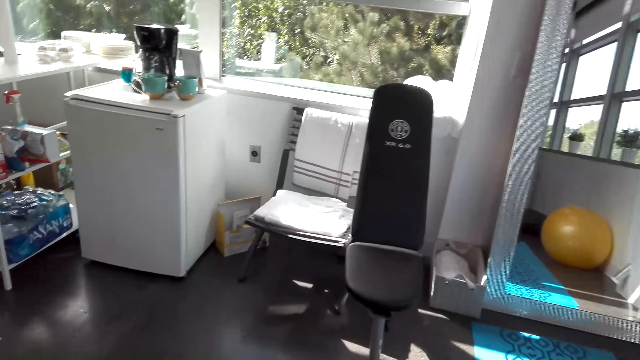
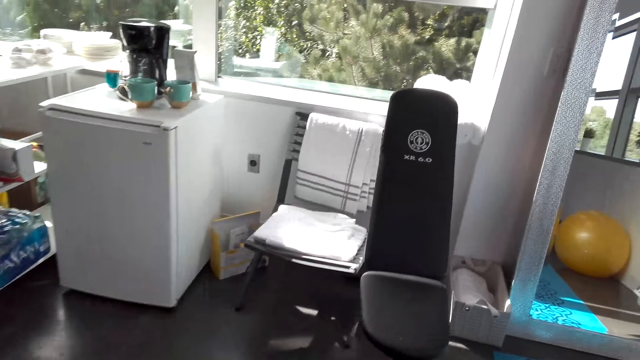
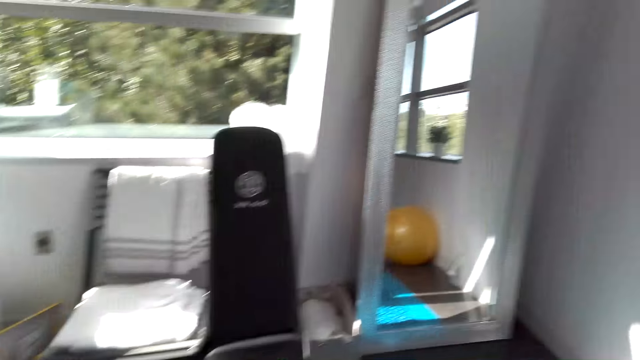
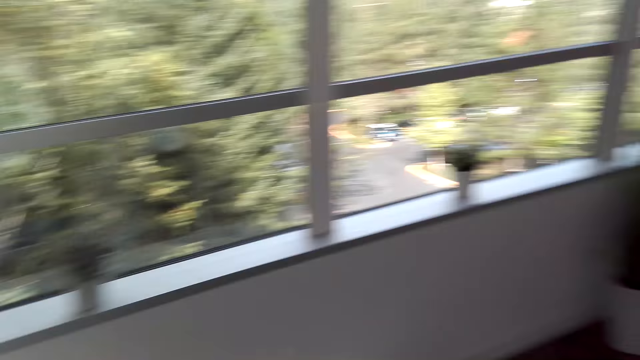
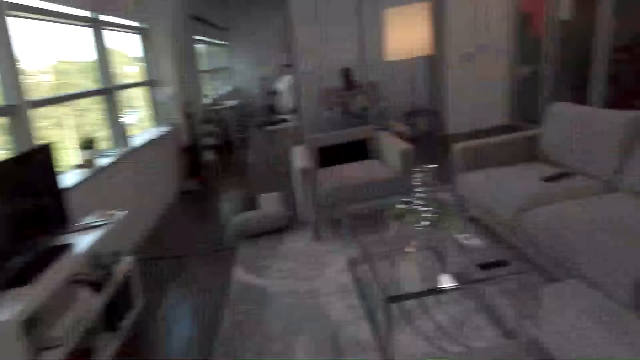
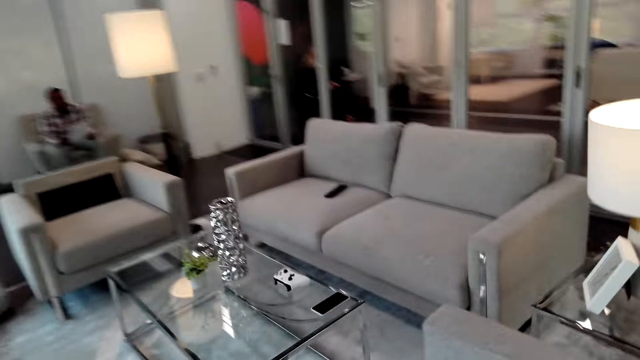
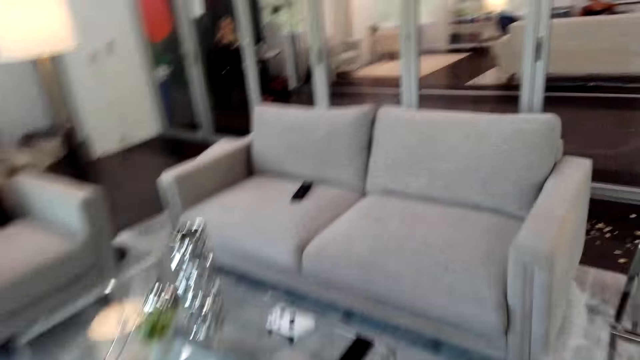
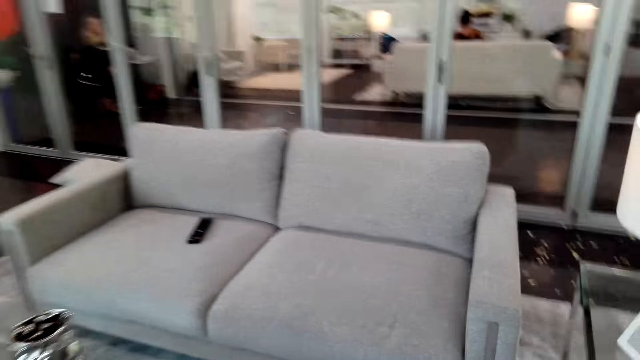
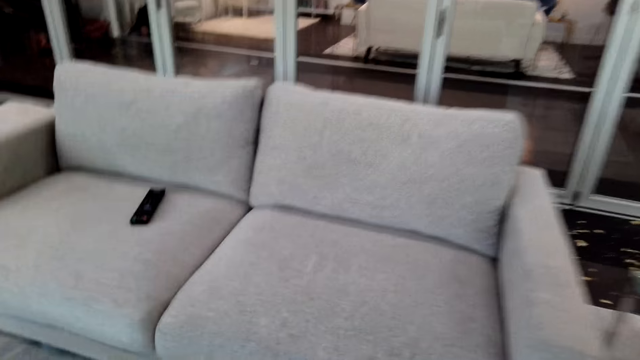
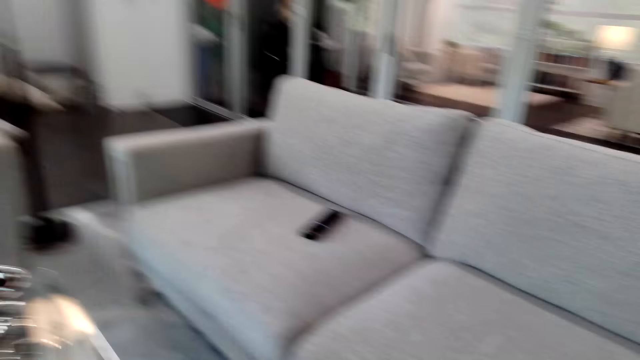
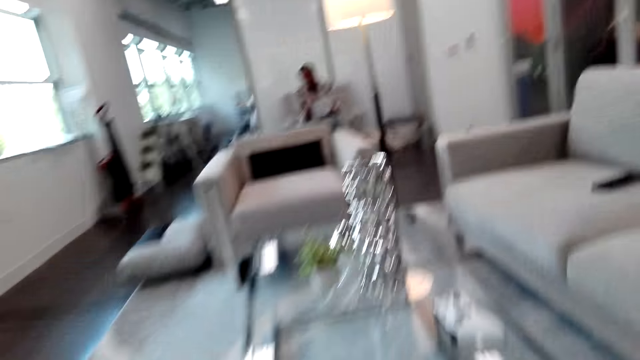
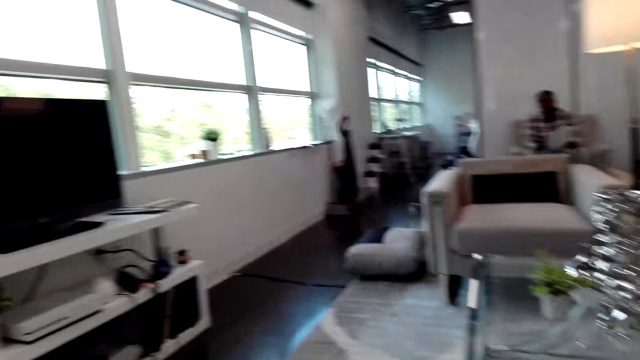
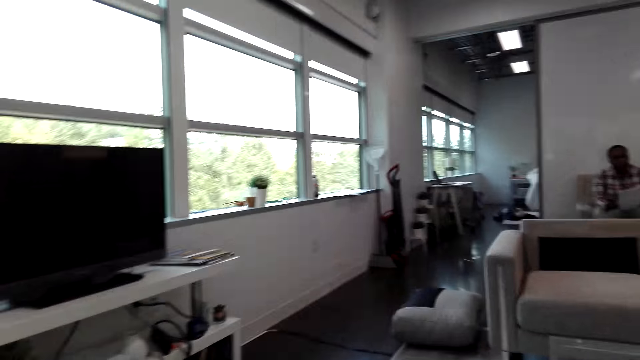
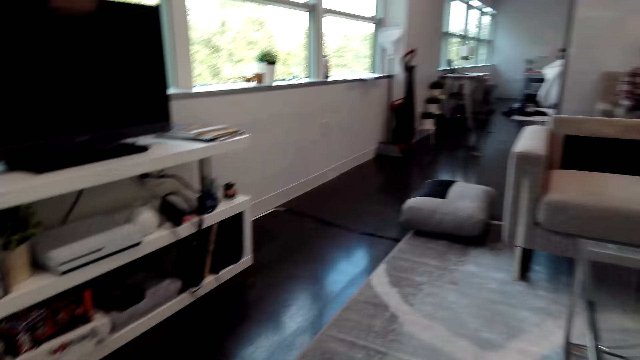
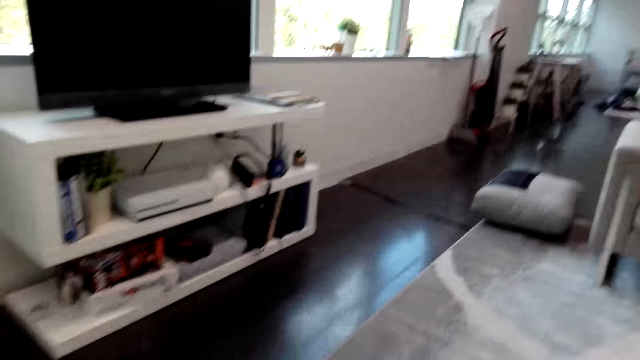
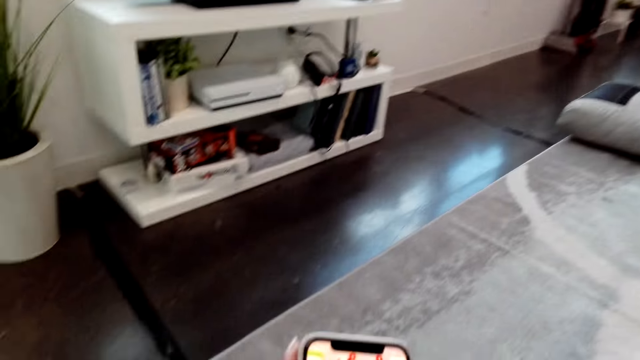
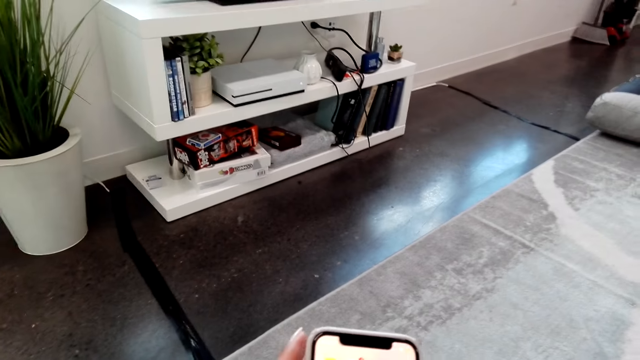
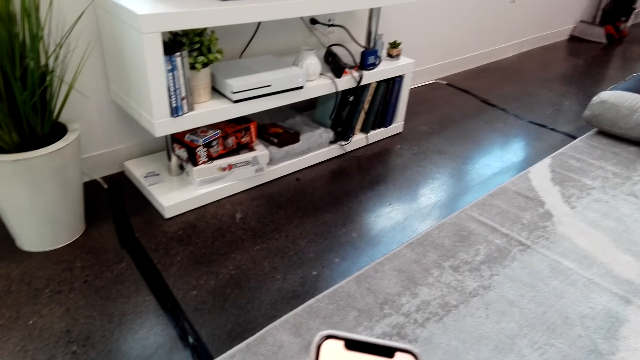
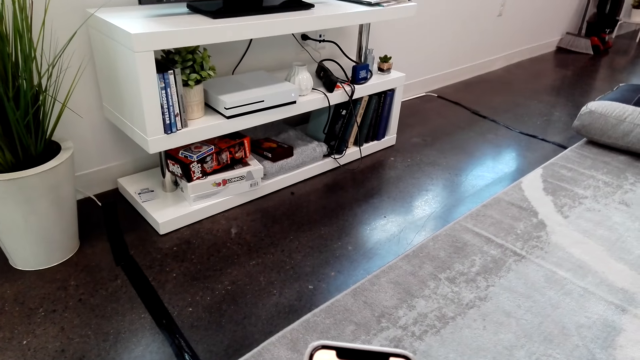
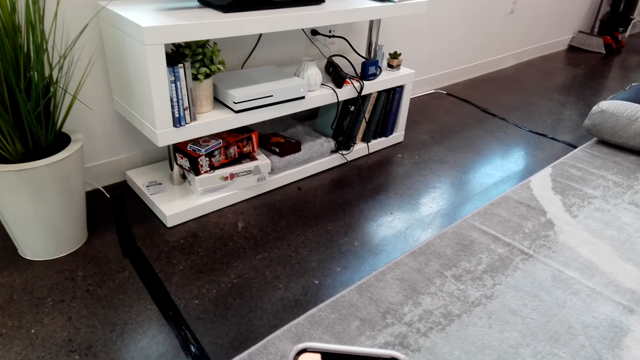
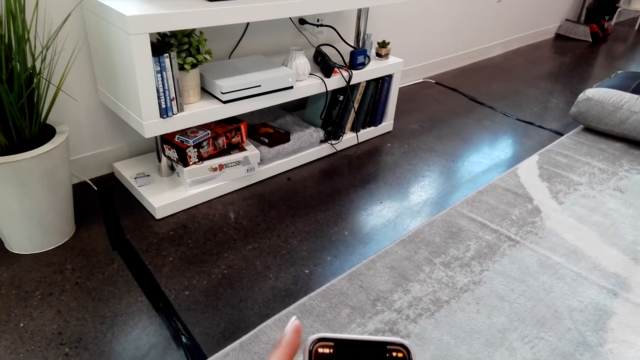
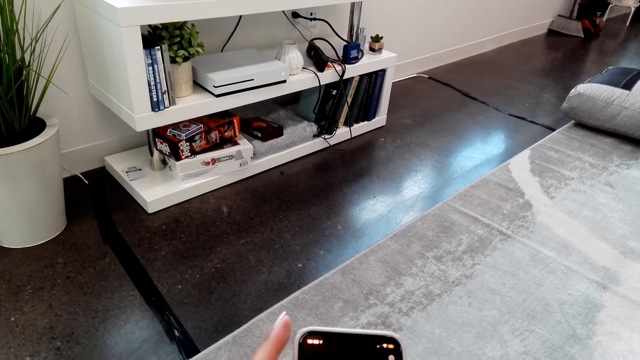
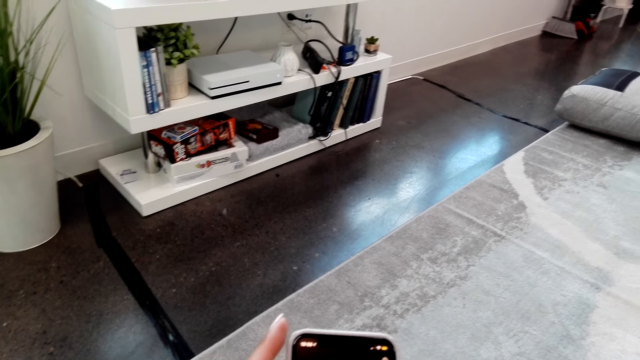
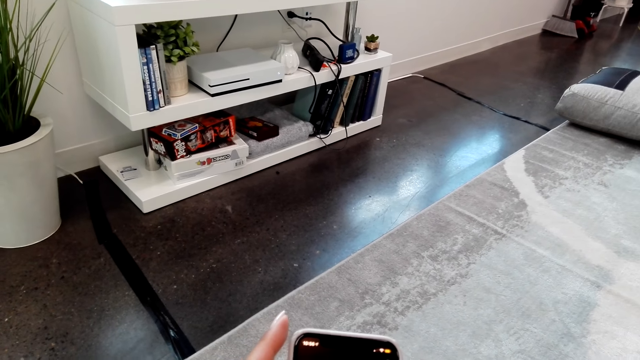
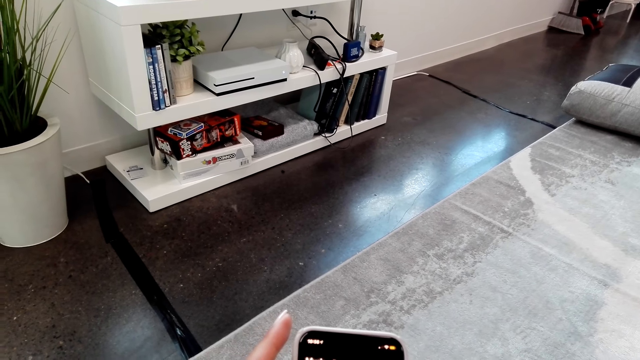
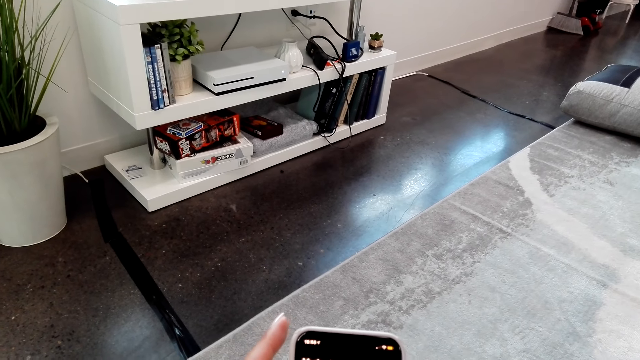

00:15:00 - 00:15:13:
The camera wearer walks around the house. She looks around the house. A man converses with the camera wearer. The camera wearer converses with the man and operates her phone.

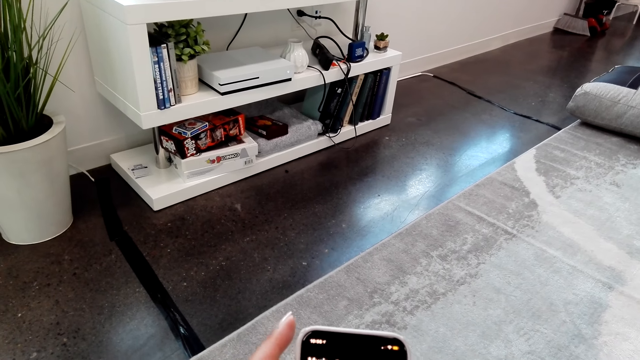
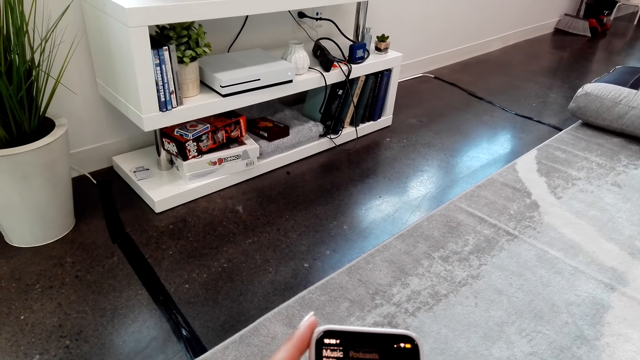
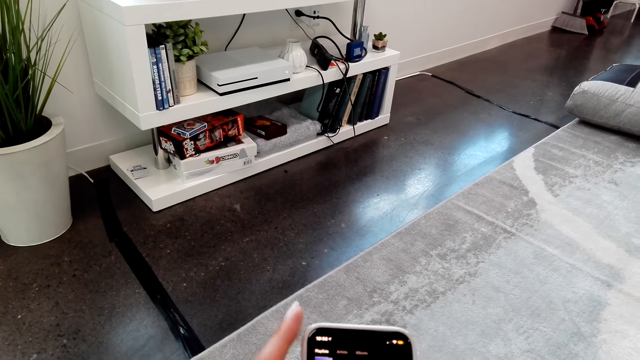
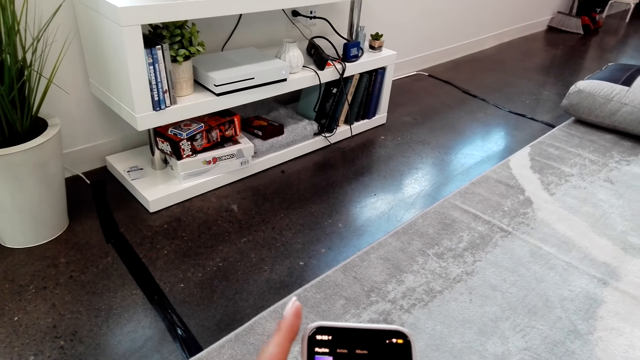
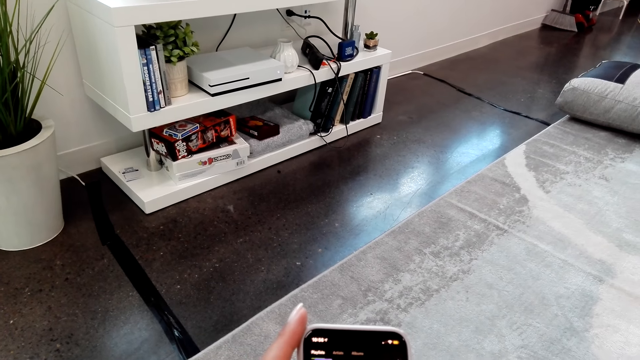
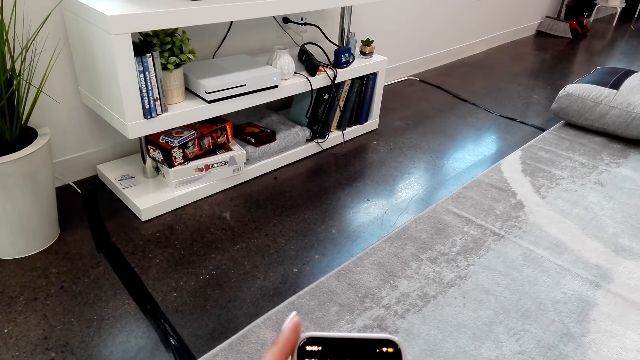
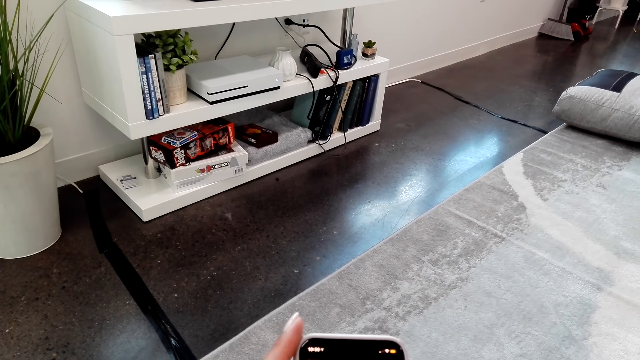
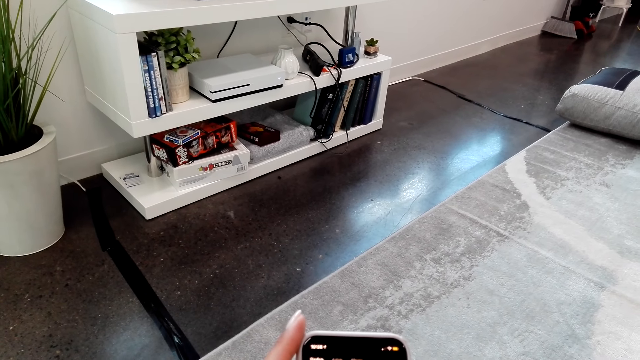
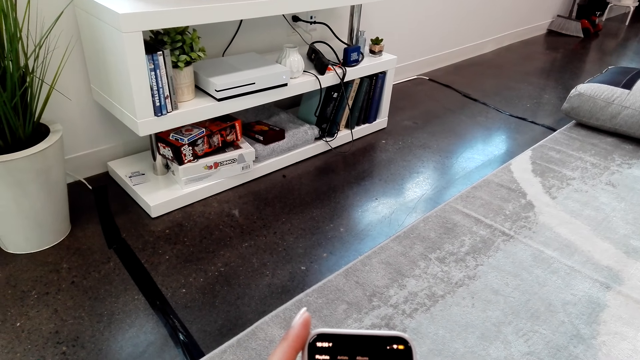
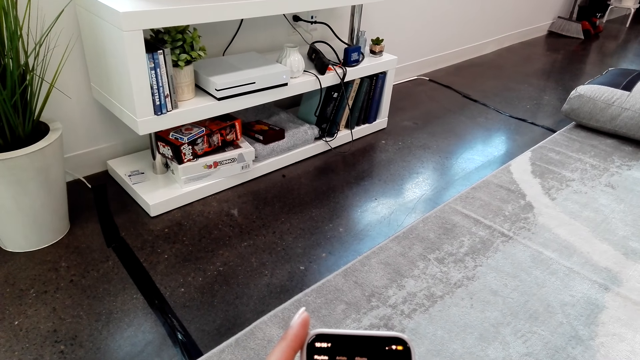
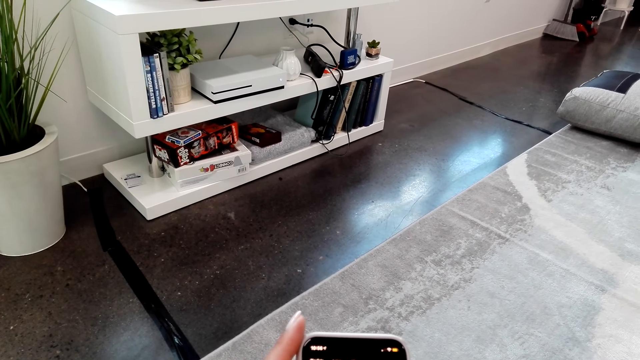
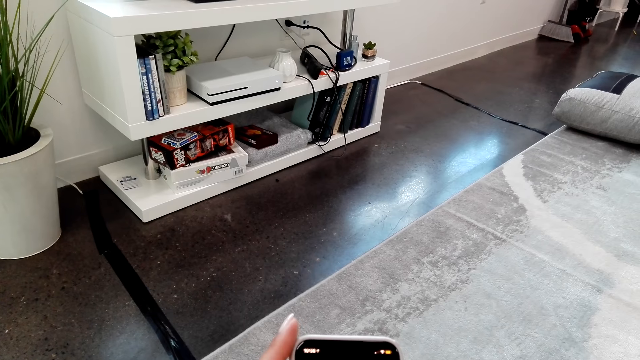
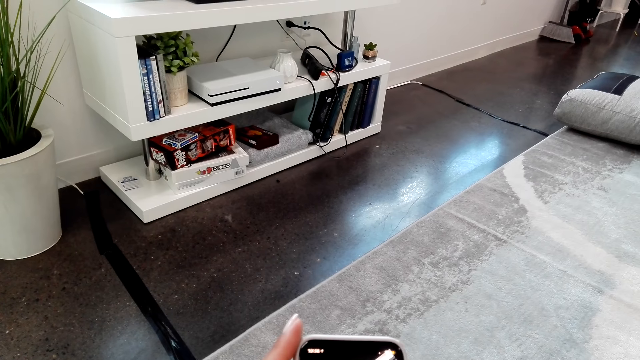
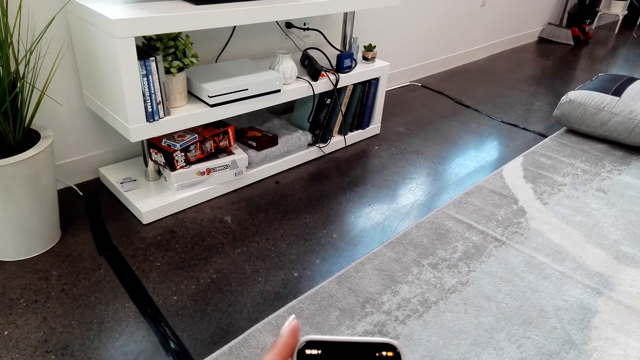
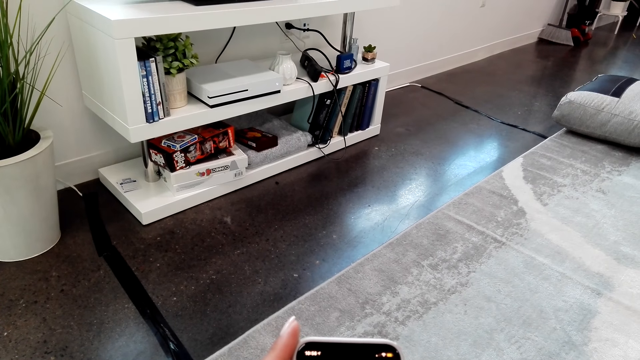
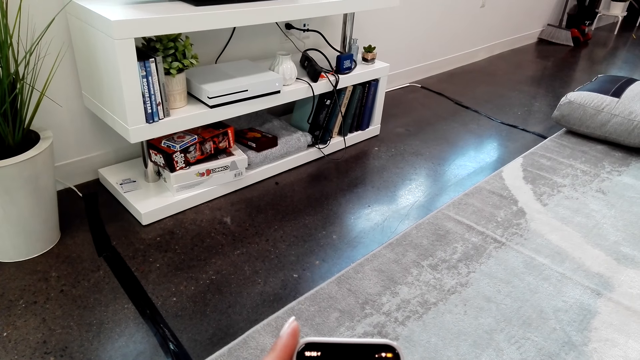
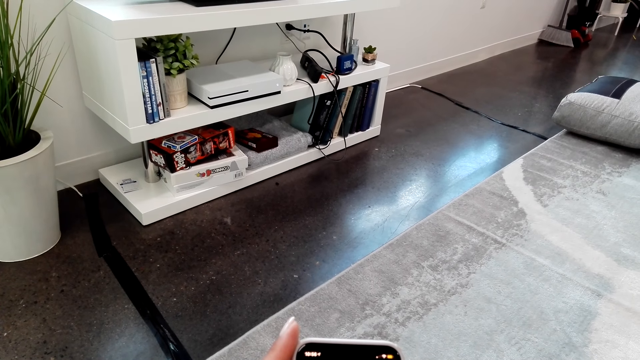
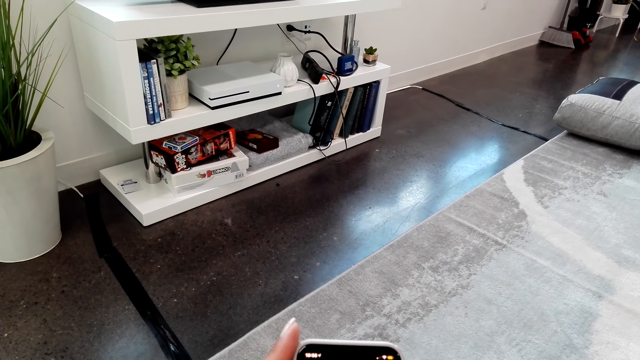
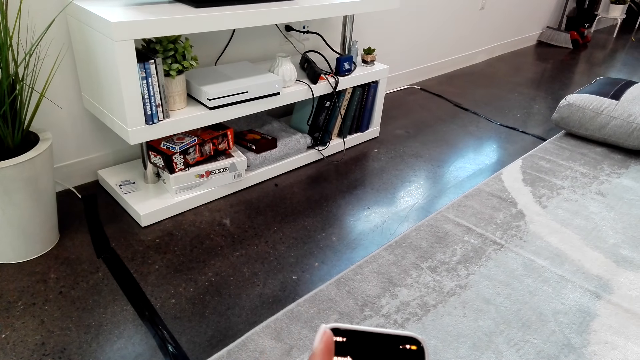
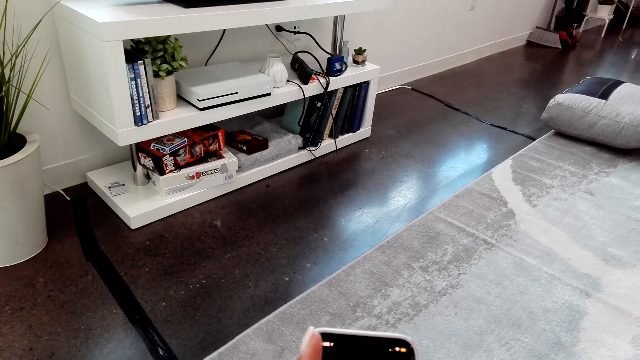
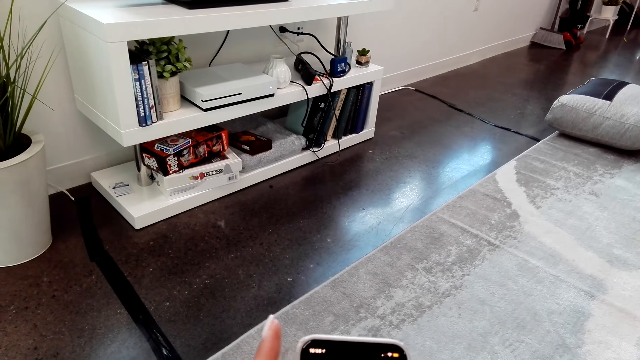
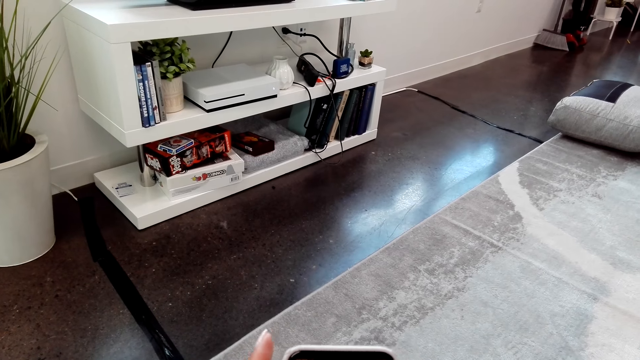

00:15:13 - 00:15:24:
A man converses with the camera wearer. The camera wearer uses her phone.
